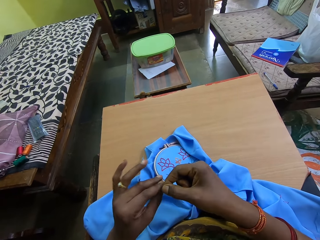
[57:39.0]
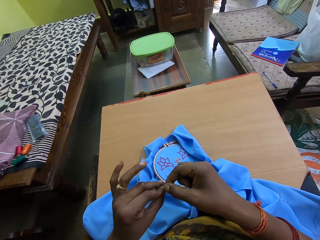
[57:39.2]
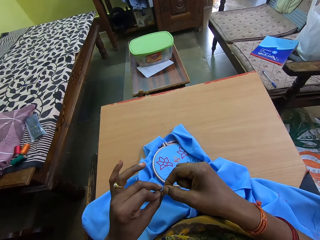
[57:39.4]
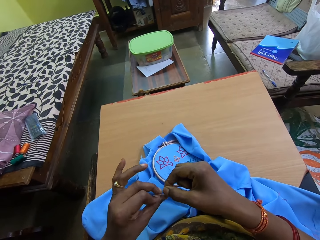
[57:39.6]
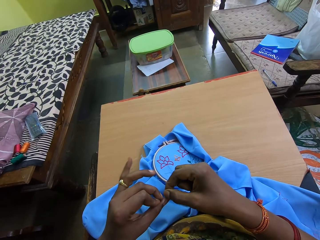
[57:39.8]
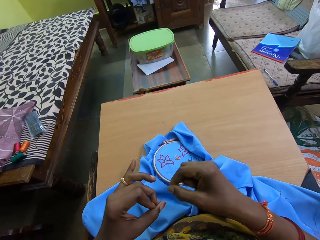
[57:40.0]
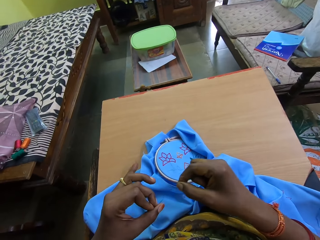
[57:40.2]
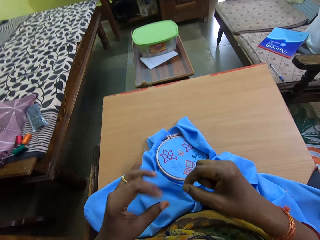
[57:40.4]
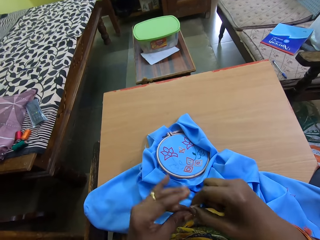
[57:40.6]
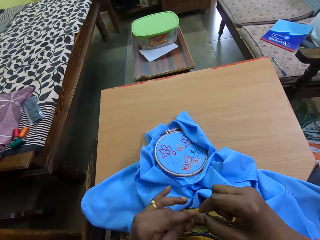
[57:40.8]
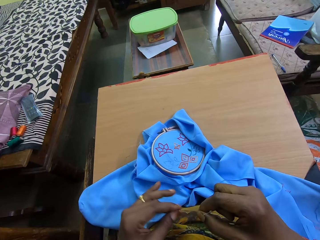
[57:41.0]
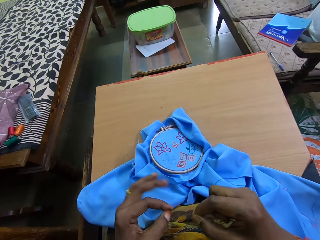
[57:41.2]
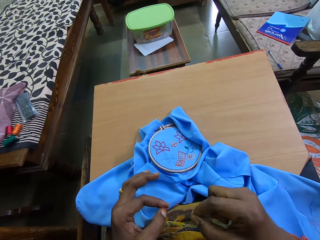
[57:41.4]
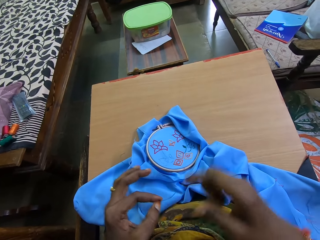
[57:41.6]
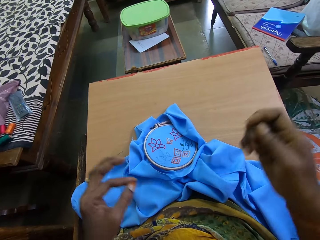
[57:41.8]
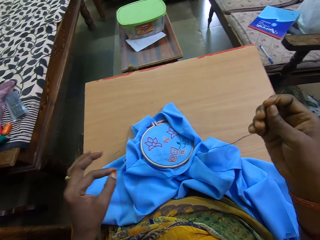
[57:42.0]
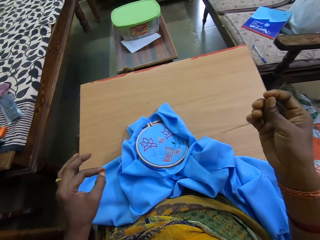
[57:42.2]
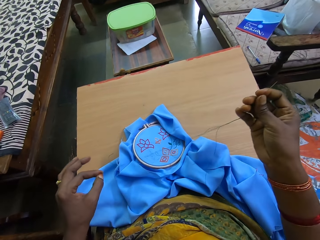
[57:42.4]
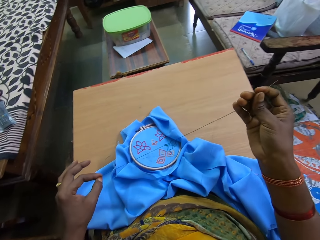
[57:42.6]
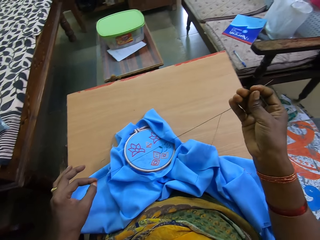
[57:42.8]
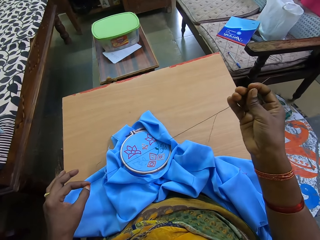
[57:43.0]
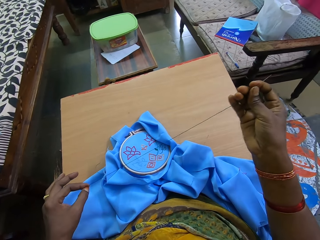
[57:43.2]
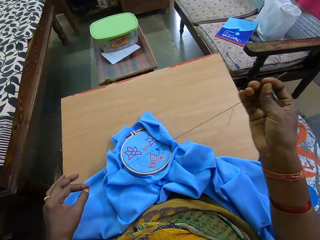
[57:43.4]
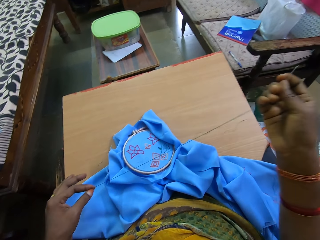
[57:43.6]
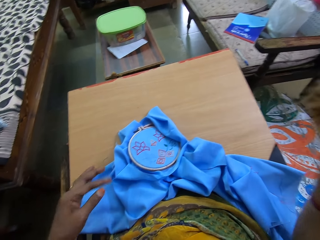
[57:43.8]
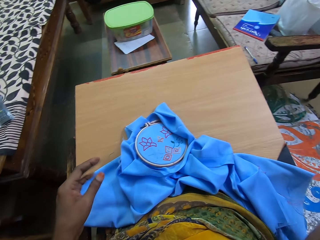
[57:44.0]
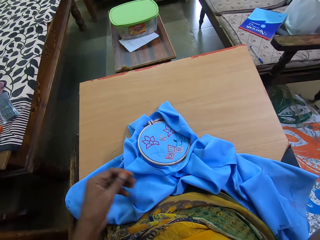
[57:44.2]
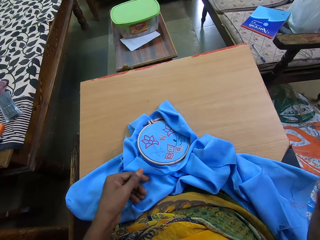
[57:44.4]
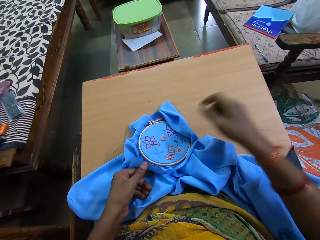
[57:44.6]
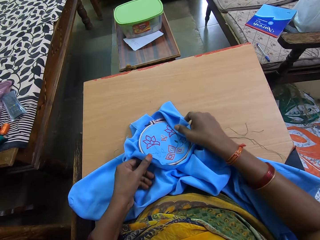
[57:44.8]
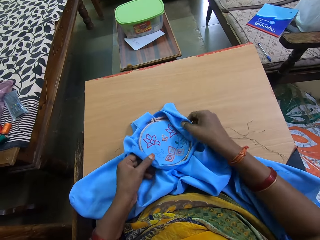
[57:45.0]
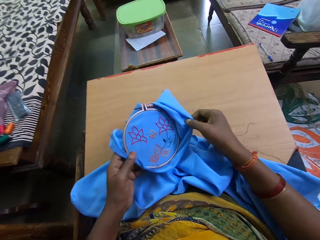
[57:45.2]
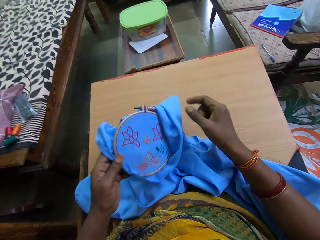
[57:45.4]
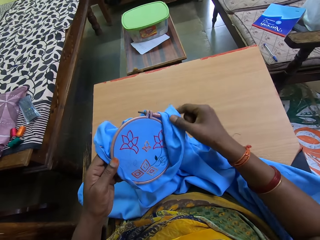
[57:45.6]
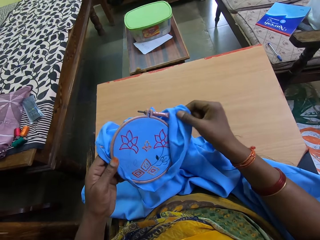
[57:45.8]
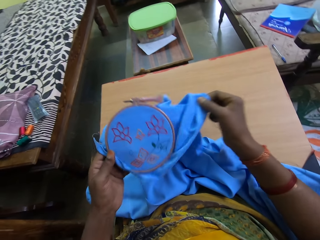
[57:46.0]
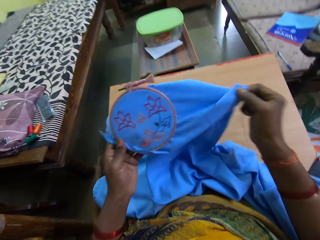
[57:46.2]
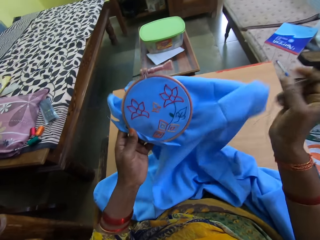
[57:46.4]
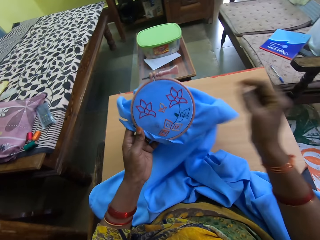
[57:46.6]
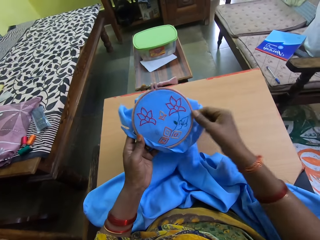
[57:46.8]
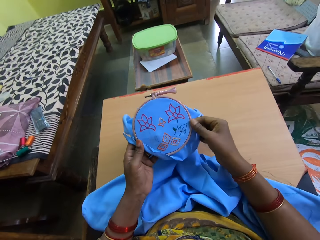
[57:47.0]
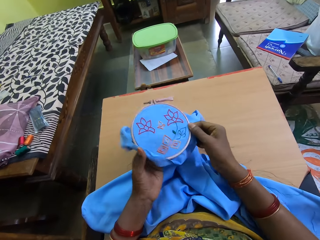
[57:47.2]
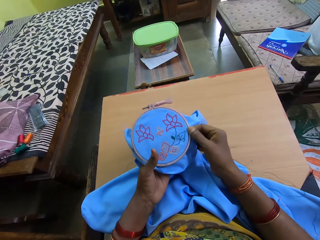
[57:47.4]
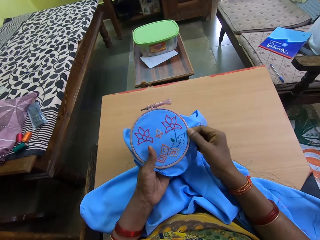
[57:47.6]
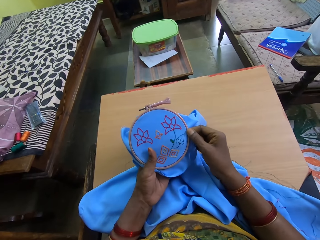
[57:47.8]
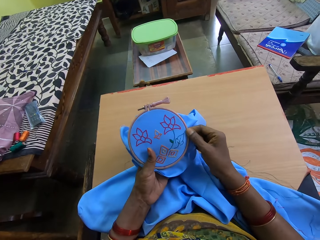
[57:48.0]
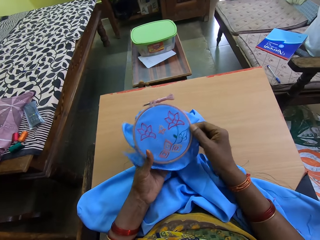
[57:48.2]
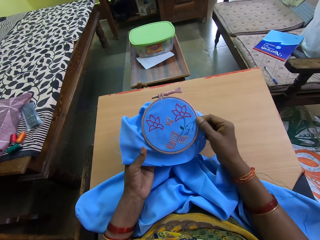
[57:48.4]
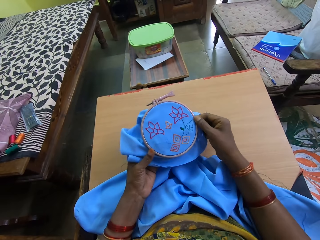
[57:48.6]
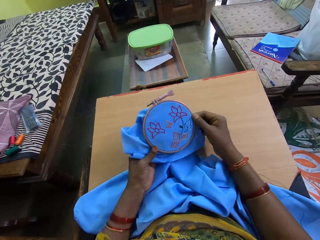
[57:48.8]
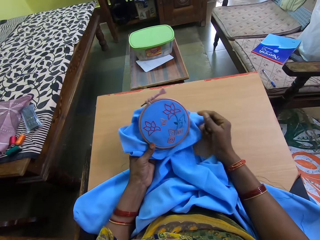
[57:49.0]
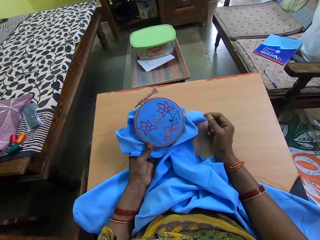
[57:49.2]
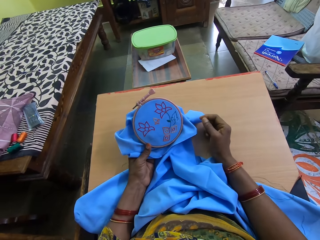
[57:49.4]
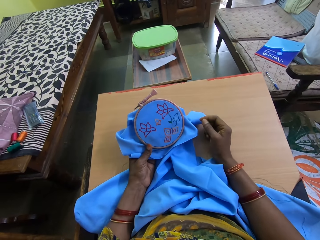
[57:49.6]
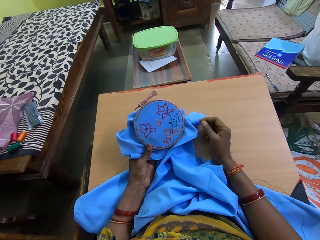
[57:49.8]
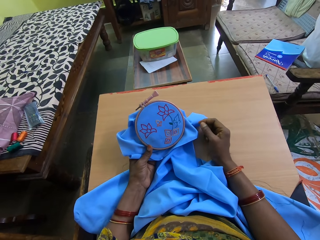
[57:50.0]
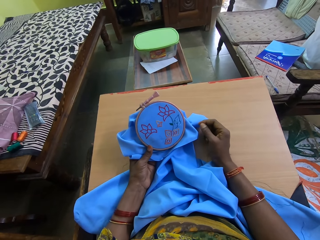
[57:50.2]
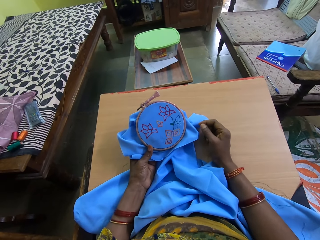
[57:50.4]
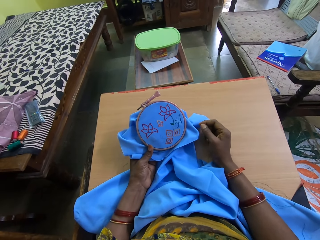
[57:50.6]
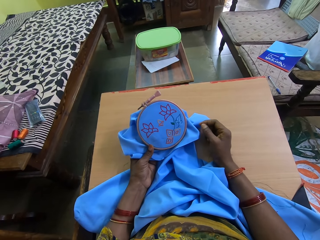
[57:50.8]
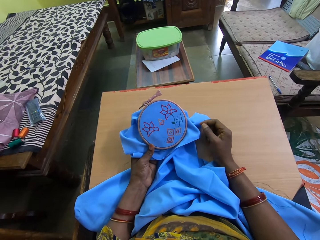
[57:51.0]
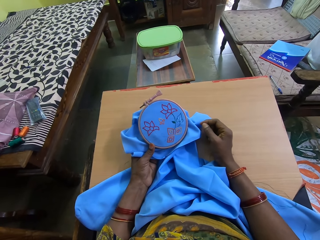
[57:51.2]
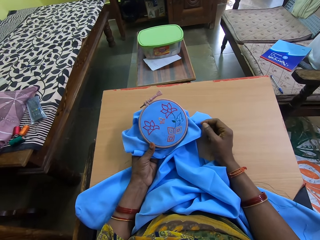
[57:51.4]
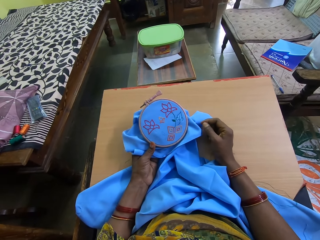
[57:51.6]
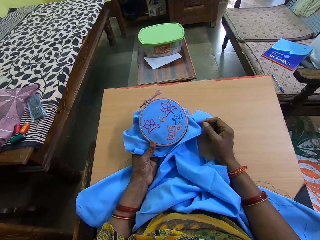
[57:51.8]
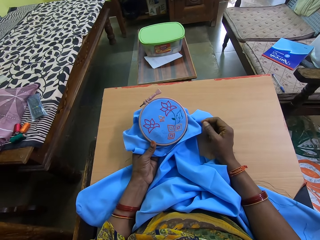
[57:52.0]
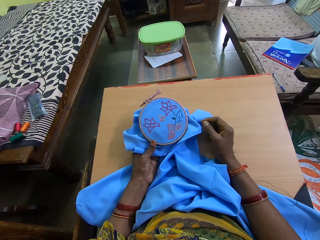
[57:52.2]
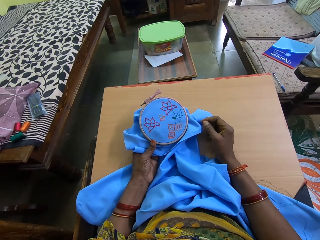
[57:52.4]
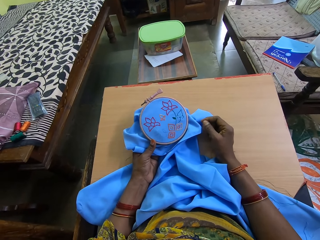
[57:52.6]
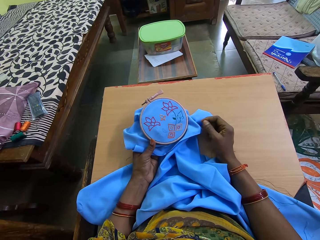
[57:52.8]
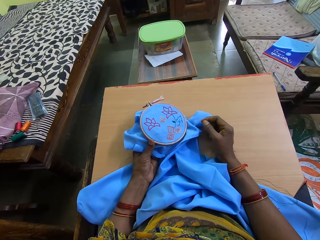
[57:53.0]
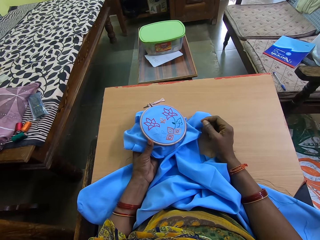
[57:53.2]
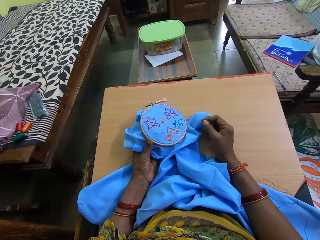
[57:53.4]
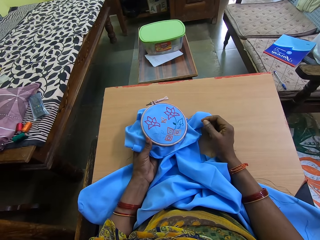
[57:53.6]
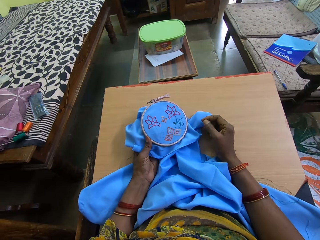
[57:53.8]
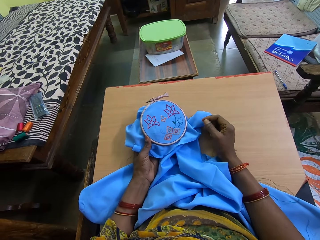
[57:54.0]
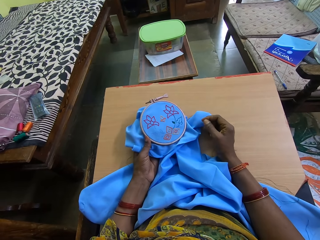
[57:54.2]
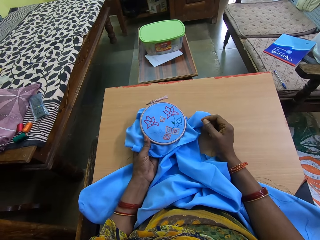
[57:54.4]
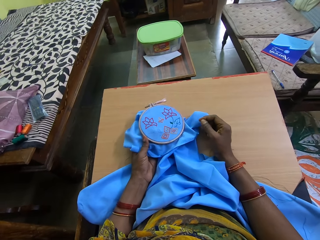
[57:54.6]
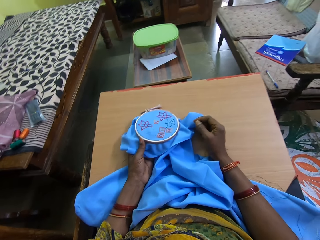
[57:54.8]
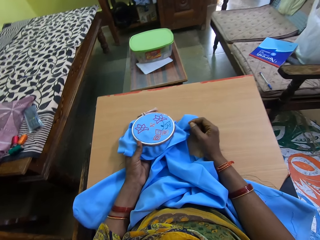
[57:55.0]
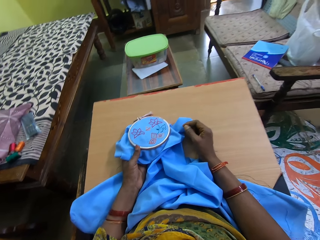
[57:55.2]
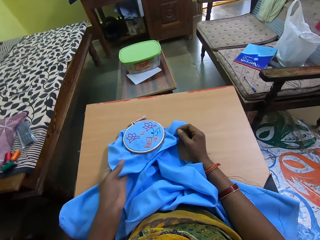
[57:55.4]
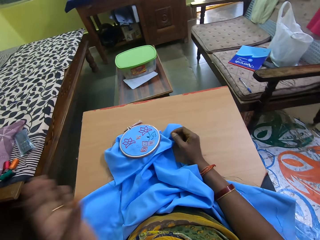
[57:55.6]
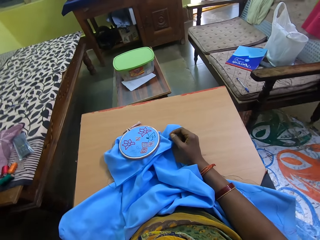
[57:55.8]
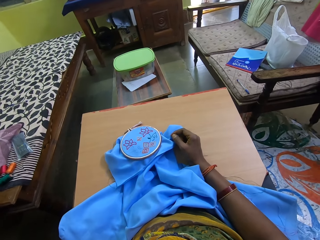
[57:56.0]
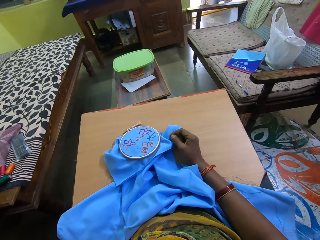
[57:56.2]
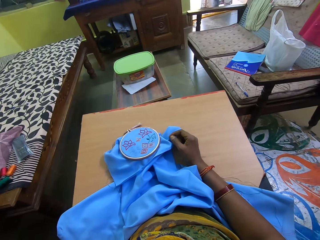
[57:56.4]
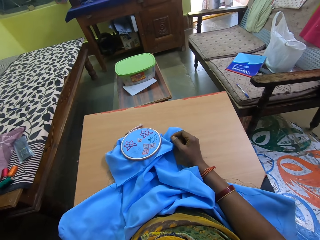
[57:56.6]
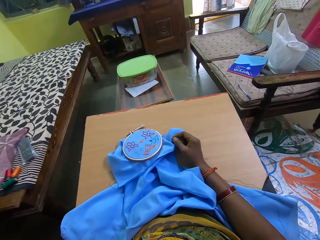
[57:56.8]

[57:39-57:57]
The camera wearer straightens the thread with her hands. She picks the embroidery from the wooden table with her hands. She adjusts a part of the embroidery with her right hand. She holds the fabric. She removes her right hand from the embroidery. She places the embroidery on the wooden table with her left hand. She raises her left hand towards her face. She looks at the table.
